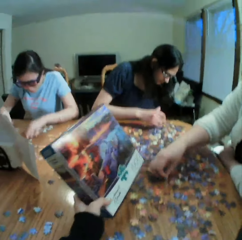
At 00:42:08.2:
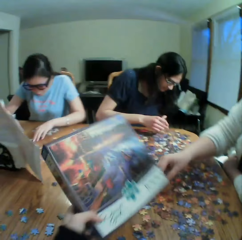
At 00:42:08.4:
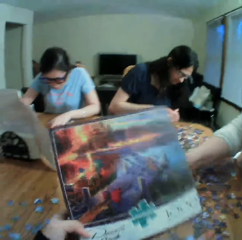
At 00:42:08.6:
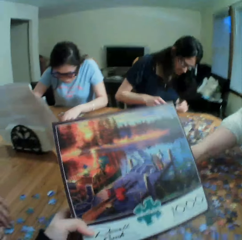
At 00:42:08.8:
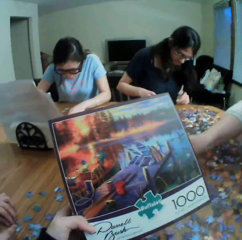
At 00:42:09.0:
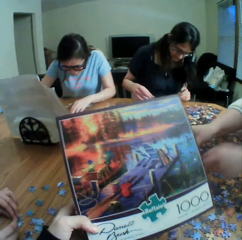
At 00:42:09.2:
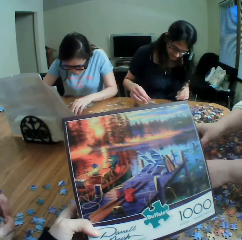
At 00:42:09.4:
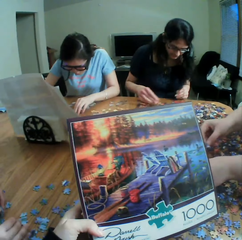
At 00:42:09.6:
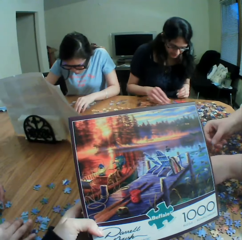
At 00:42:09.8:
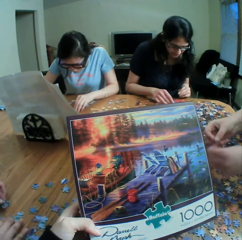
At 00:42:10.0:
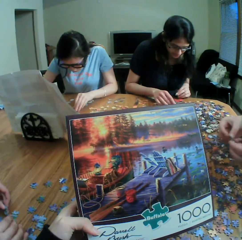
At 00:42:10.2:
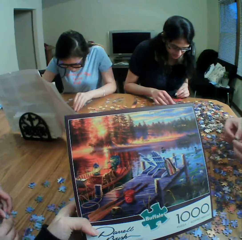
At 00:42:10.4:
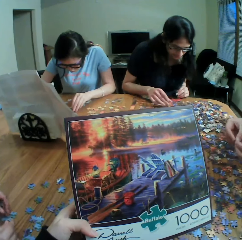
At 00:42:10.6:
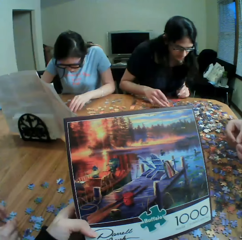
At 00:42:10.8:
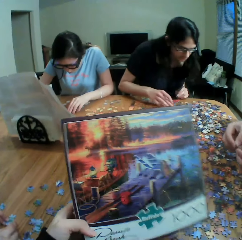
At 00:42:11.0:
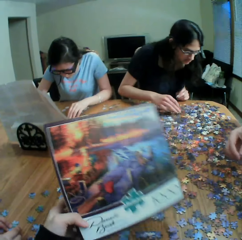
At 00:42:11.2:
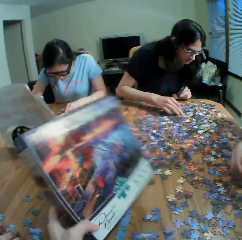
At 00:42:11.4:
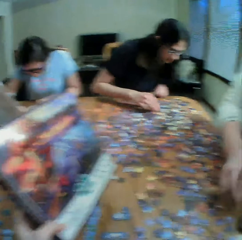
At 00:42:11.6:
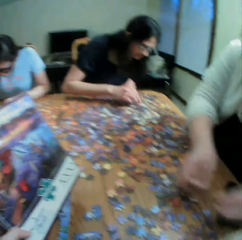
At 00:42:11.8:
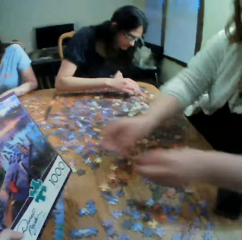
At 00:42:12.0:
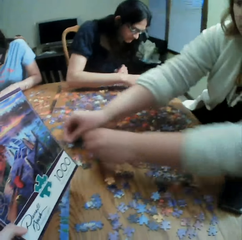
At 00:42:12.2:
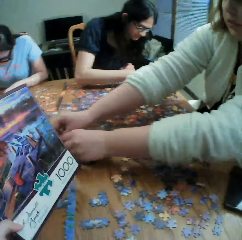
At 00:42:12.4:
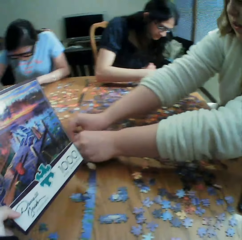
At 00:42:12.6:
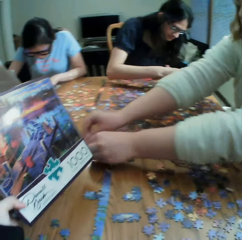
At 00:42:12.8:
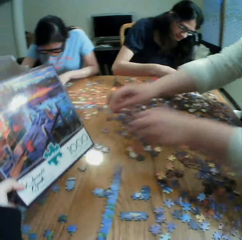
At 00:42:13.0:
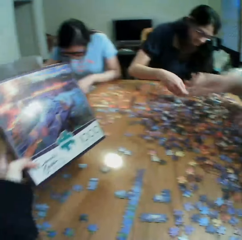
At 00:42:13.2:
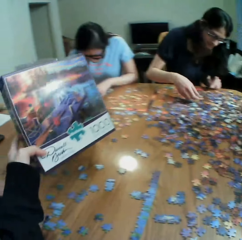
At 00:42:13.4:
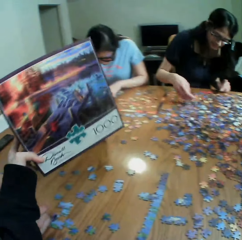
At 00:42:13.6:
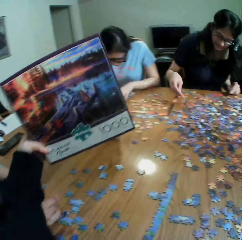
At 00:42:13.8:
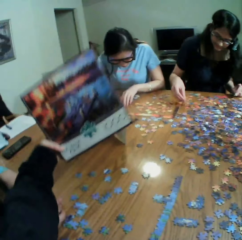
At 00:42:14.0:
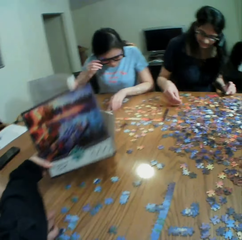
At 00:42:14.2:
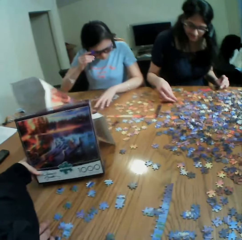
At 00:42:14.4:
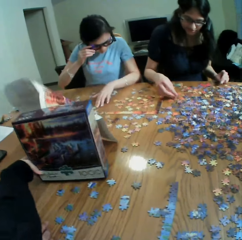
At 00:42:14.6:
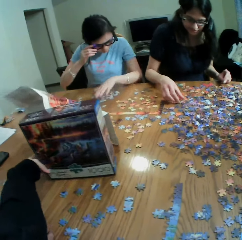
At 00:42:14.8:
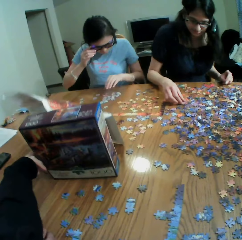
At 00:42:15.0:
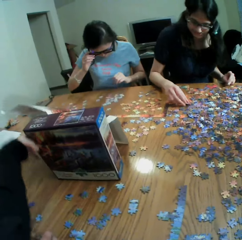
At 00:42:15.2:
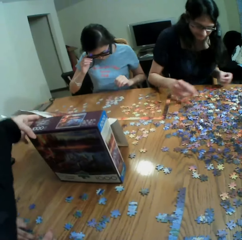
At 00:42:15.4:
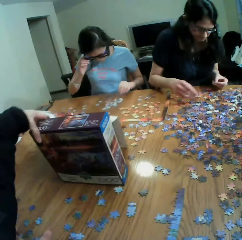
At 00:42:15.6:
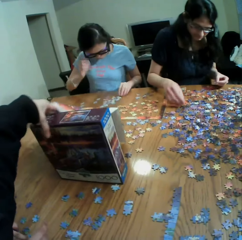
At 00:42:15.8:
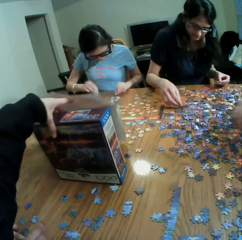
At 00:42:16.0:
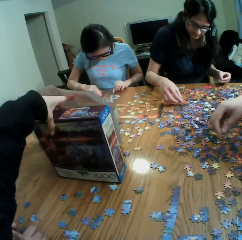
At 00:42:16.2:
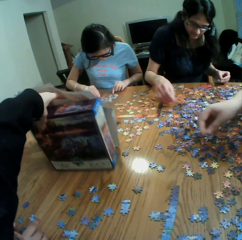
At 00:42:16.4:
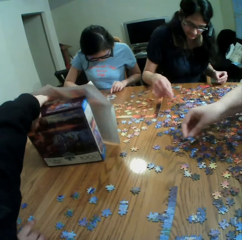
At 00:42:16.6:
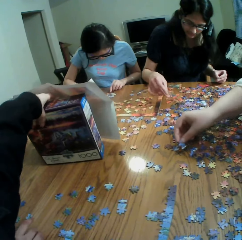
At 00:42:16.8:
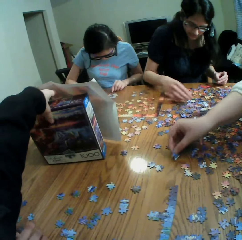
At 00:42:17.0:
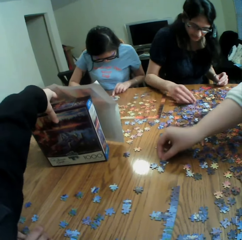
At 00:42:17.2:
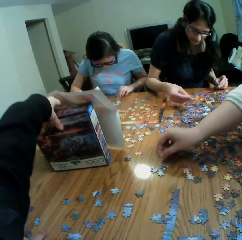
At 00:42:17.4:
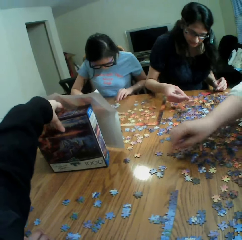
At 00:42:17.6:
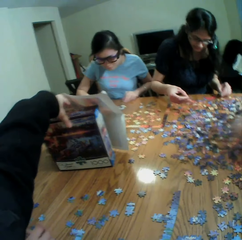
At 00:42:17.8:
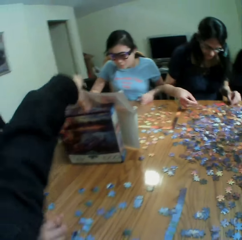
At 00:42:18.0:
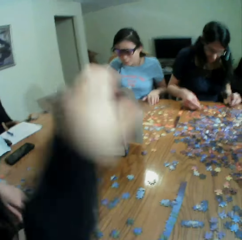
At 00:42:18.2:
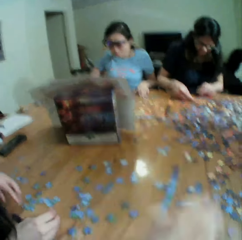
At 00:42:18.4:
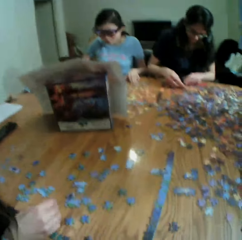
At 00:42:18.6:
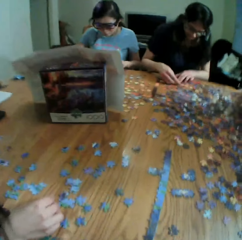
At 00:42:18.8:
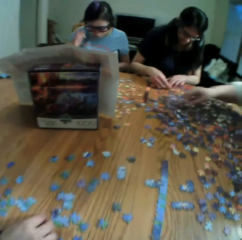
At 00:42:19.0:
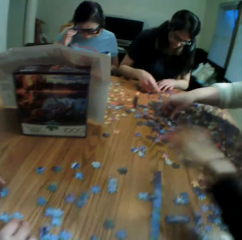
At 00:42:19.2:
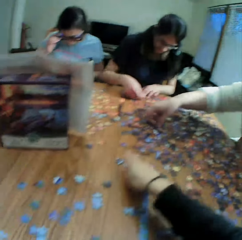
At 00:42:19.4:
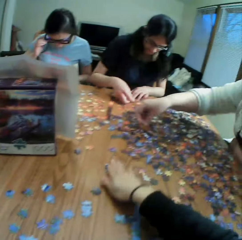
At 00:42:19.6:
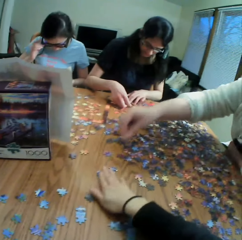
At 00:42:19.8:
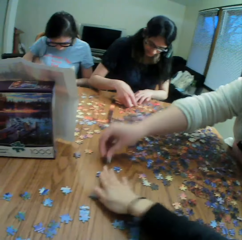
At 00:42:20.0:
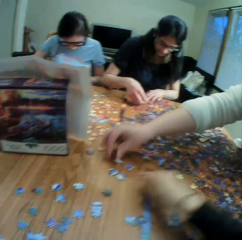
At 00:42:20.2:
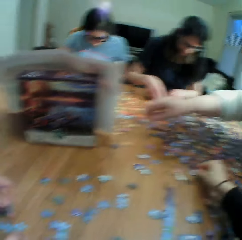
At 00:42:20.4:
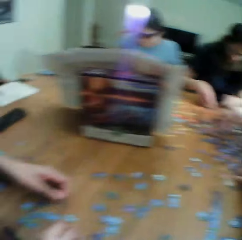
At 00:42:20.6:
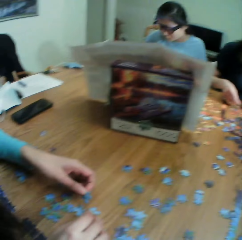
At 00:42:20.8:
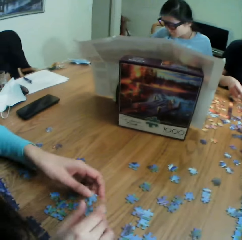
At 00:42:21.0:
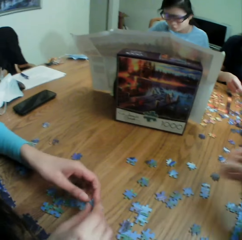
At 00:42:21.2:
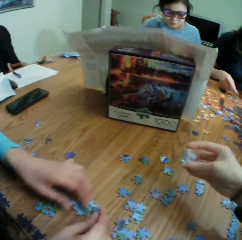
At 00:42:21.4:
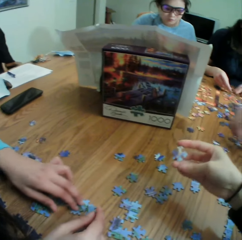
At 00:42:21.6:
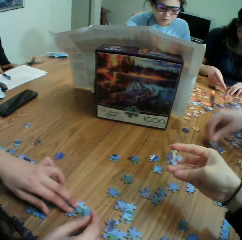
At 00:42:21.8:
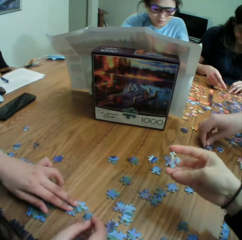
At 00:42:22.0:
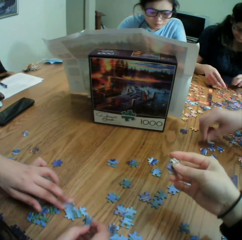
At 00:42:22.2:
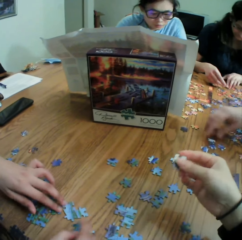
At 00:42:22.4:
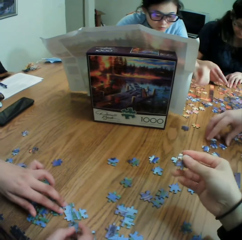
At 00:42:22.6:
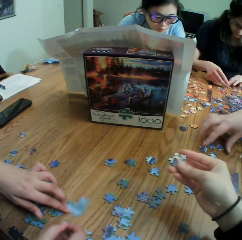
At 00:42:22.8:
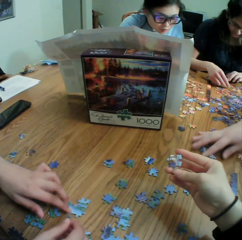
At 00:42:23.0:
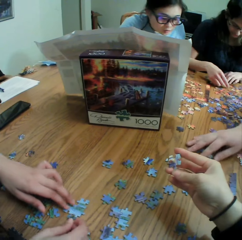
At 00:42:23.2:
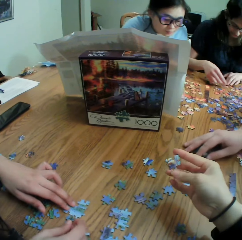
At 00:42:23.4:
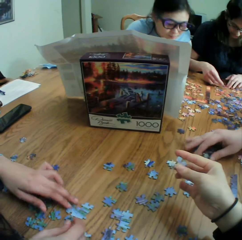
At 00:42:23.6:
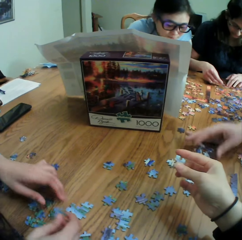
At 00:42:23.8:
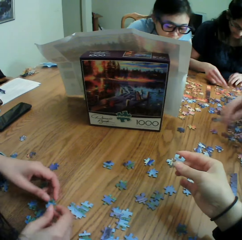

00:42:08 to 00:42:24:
The camera wearer looks at the box. They converse with the colleagues. They look at a woman's hands. They move the box on the hands. They put the box on the table. They look at the table. They touch the paper puzzle on the table. They look at the paper puzzle.

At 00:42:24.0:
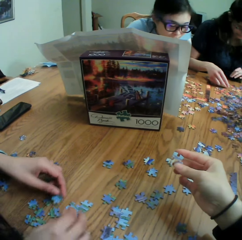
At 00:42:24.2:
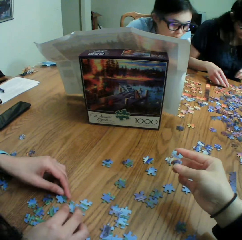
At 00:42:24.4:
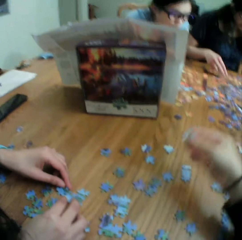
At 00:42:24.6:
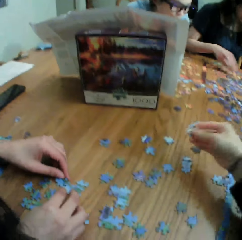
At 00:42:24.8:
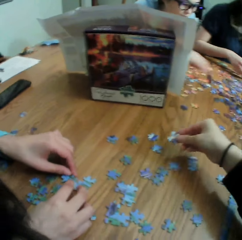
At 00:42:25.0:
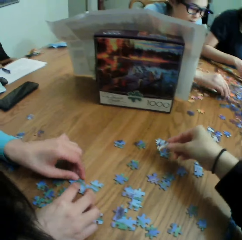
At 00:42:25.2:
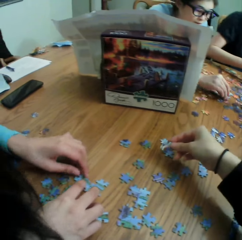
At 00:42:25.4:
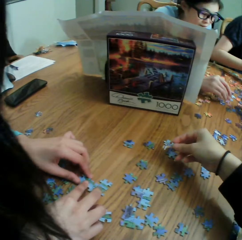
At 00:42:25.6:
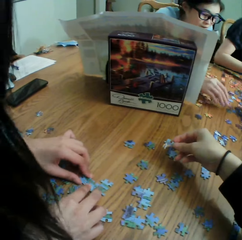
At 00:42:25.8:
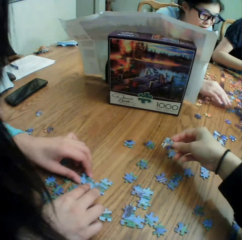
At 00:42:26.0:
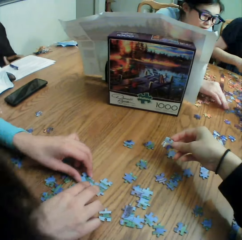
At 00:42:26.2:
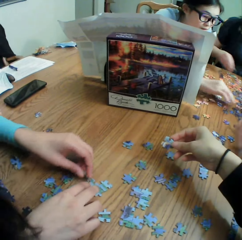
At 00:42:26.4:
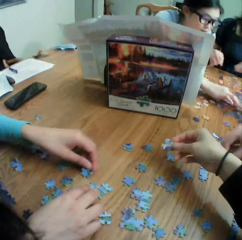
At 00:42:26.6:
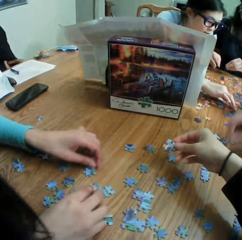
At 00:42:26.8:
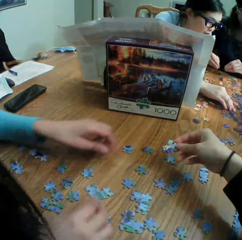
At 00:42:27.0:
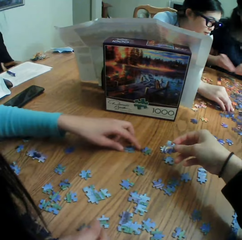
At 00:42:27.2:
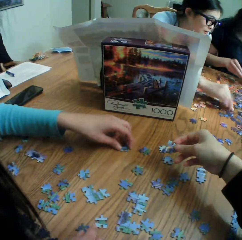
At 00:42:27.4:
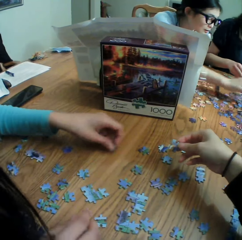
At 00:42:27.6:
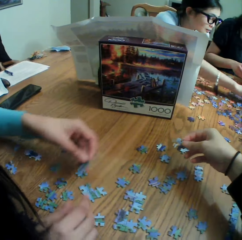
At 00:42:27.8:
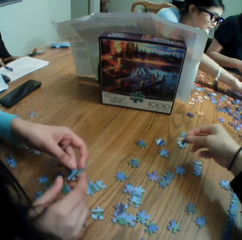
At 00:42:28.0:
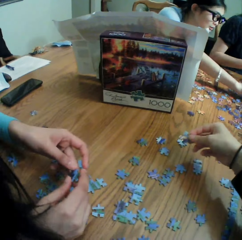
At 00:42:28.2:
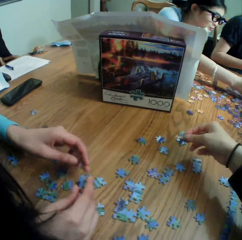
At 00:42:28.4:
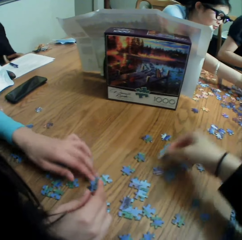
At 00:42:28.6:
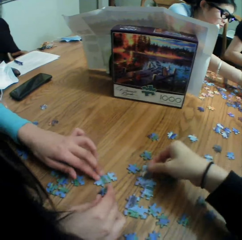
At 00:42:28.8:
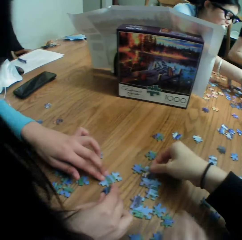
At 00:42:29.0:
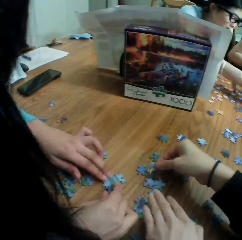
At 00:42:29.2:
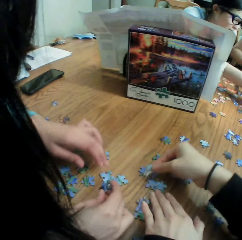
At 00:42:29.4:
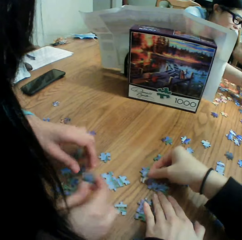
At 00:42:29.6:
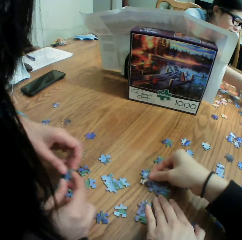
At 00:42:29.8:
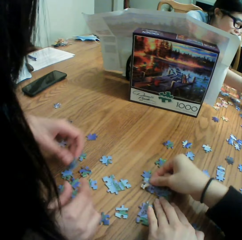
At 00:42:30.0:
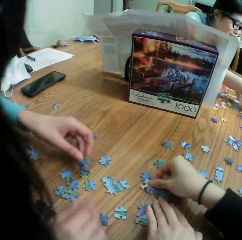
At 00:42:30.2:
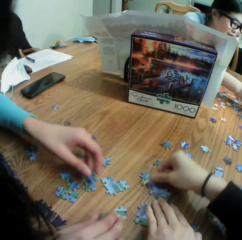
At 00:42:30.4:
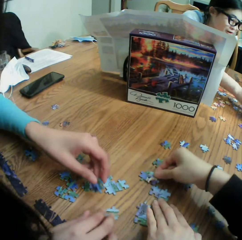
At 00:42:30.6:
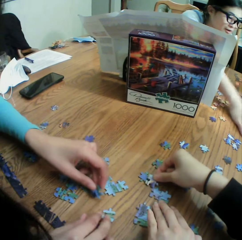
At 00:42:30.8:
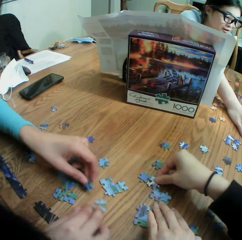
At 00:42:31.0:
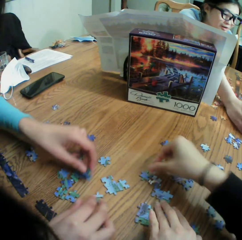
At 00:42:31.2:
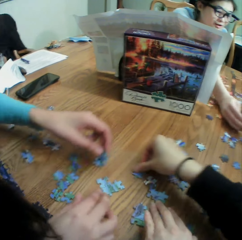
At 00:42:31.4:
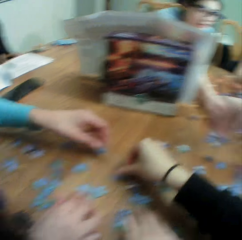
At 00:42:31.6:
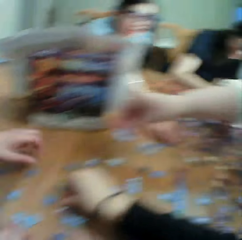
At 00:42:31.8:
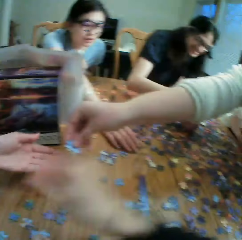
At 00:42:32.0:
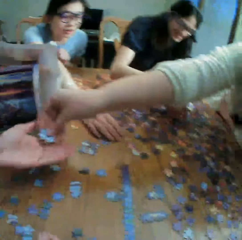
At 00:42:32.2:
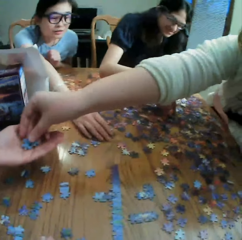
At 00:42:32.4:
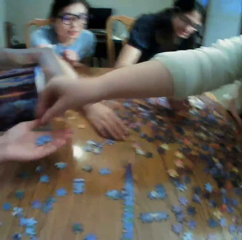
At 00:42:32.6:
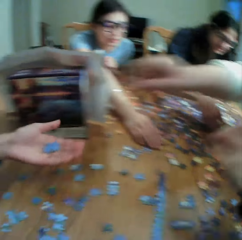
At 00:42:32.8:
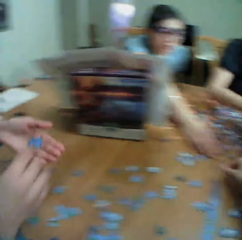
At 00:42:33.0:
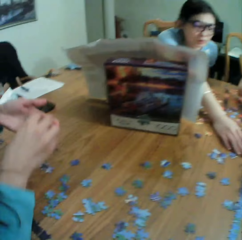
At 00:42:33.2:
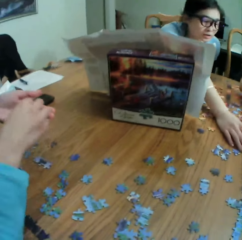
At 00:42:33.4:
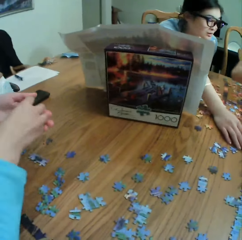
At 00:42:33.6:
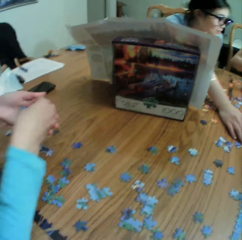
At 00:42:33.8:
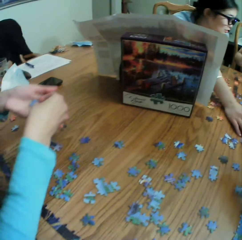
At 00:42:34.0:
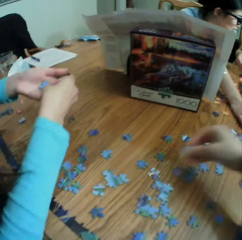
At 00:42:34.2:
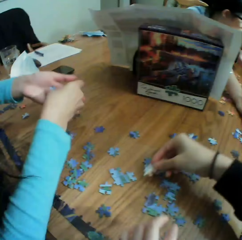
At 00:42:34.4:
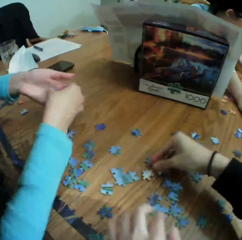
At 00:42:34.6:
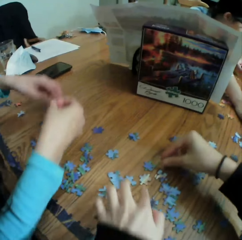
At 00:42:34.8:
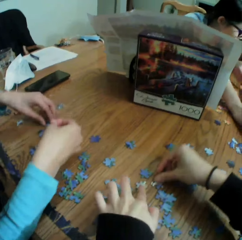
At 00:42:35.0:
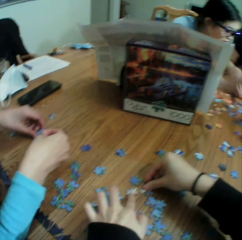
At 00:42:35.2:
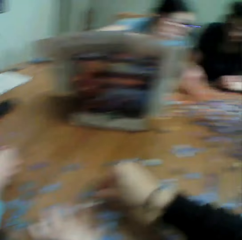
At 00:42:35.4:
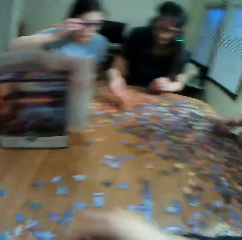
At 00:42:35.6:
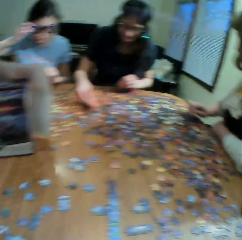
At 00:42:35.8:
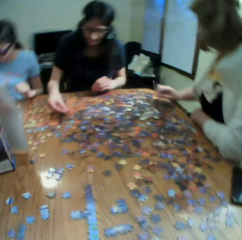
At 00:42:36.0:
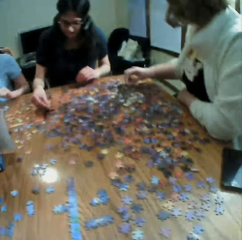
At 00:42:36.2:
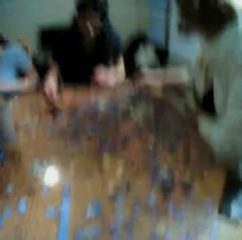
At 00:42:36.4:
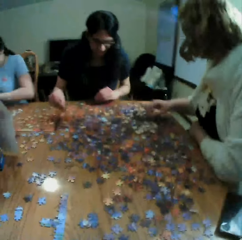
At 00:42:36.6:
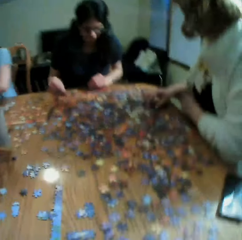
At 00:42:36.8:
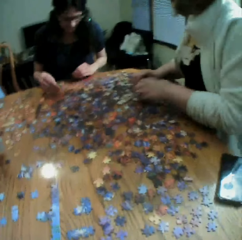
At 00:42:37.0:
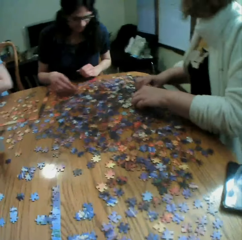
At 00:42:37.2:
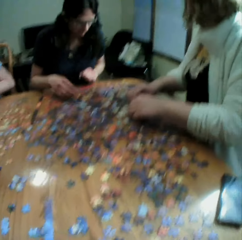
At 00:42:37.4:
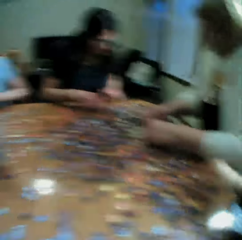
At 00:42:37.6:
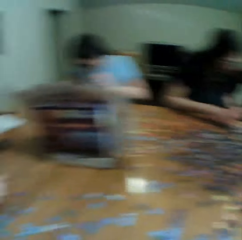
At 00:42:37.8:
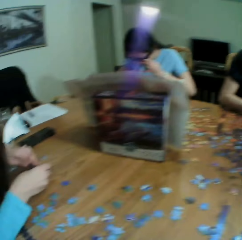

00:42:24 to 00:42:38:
The camera wearer puts the paper puzzle on the table. A woman picks up the paper puzzles. Another woman converses with the colleagues. The camera wearer plays the jigsaw puzzle. They put the paper puzzles on the table. They converse with the colleagues. The other woman hands the first woman a paper puzzle. The camera wearer moves the right hand. They look at the box on the table. They put the paper puzzles on the table. They play the jigsaw puzzle. They move the right hand. They look at the paper puzzles on the table.
